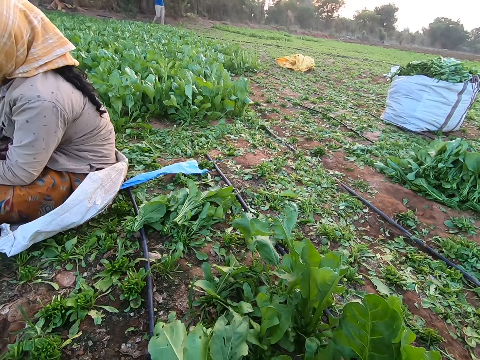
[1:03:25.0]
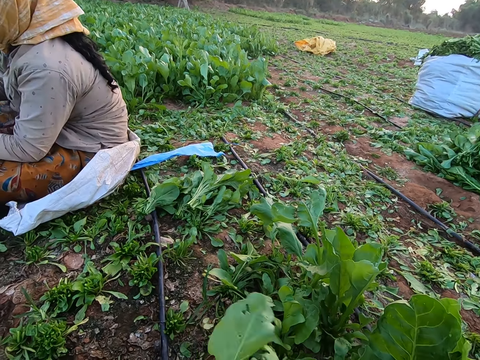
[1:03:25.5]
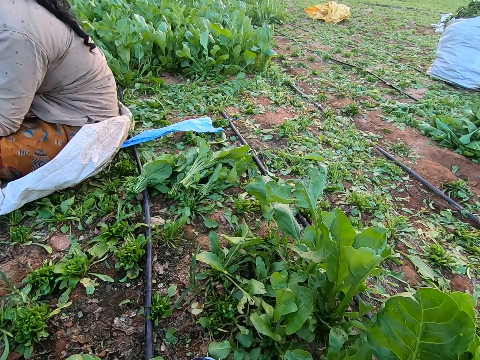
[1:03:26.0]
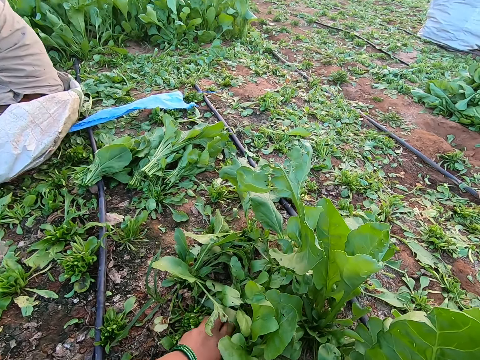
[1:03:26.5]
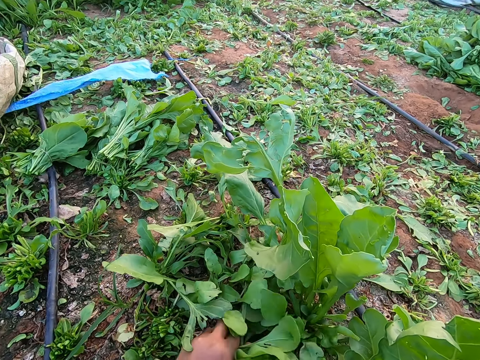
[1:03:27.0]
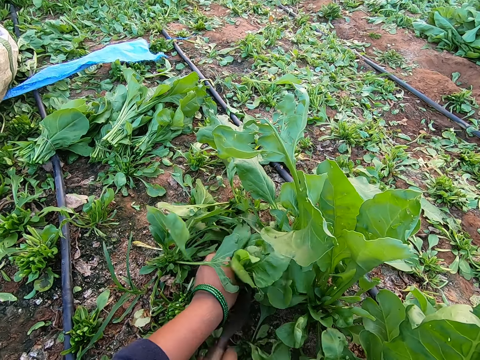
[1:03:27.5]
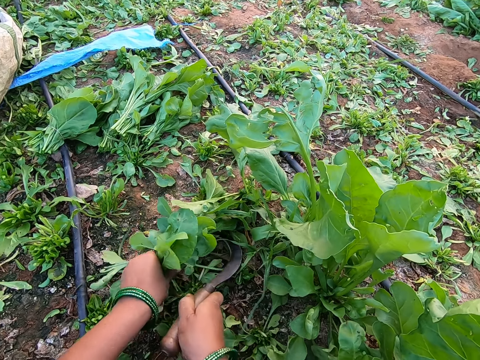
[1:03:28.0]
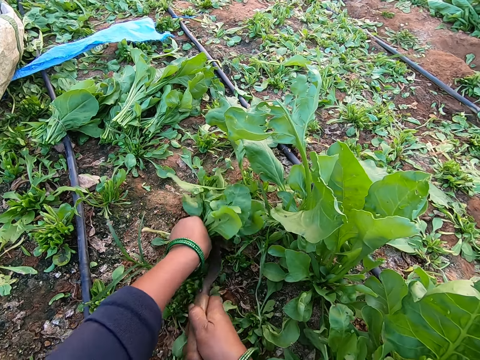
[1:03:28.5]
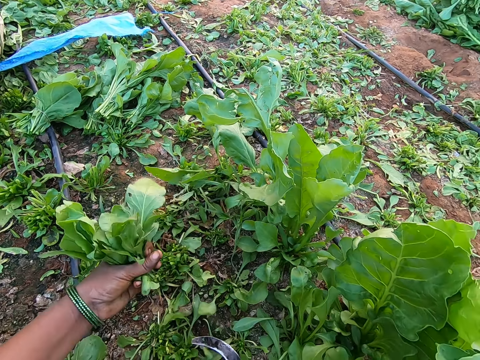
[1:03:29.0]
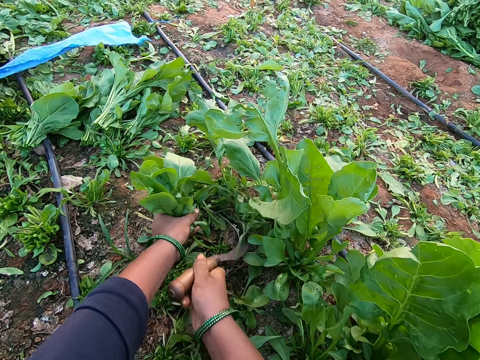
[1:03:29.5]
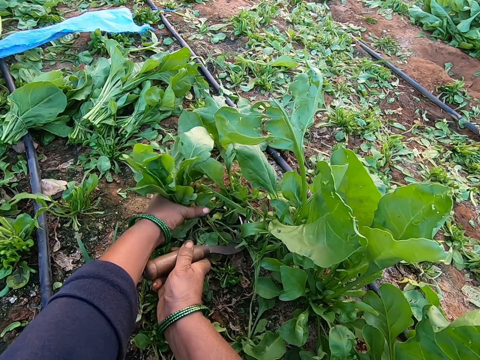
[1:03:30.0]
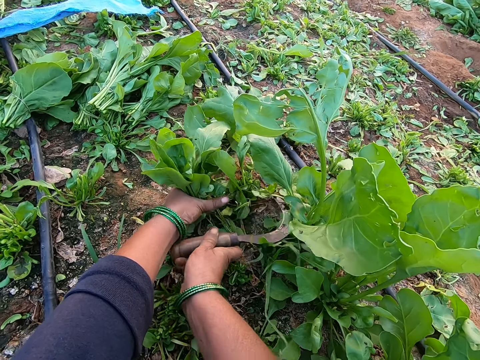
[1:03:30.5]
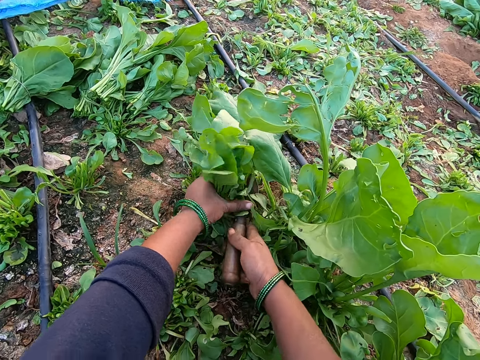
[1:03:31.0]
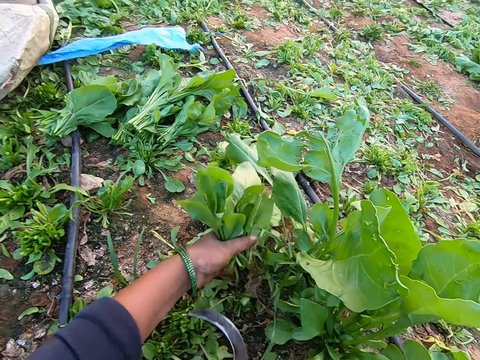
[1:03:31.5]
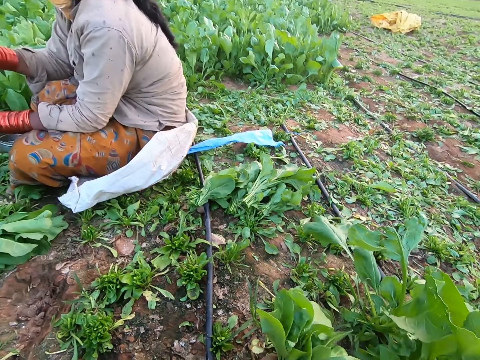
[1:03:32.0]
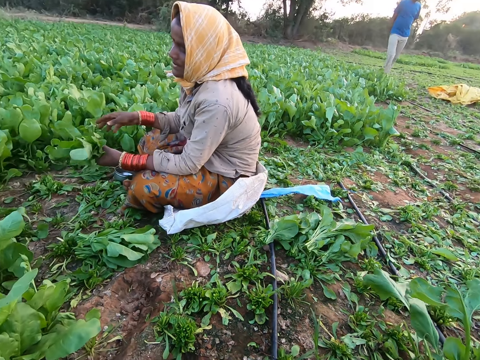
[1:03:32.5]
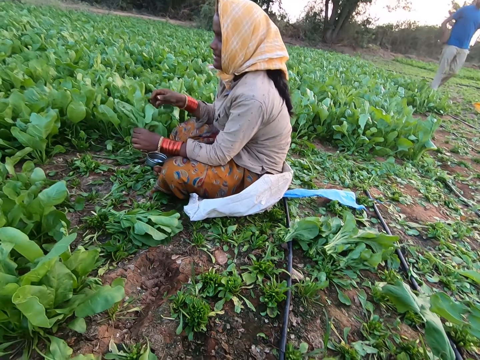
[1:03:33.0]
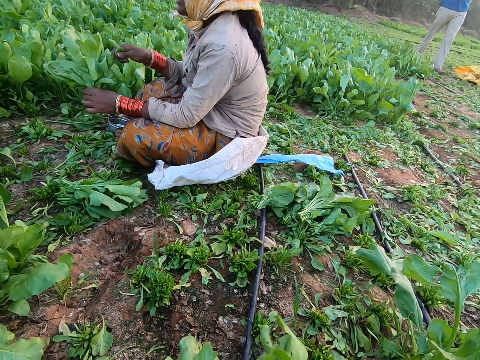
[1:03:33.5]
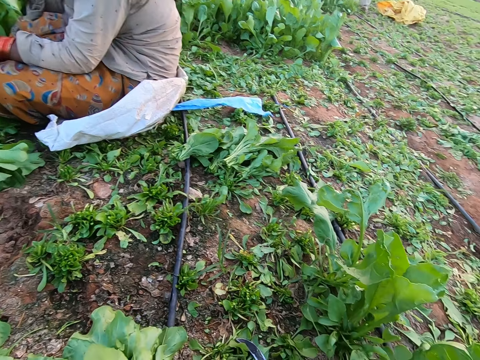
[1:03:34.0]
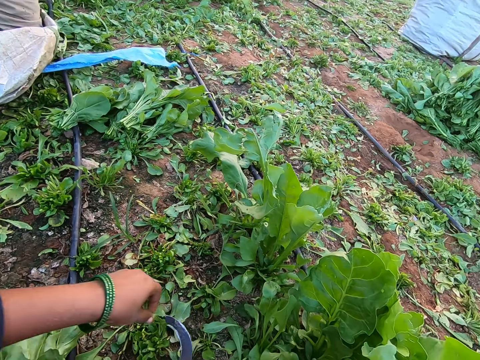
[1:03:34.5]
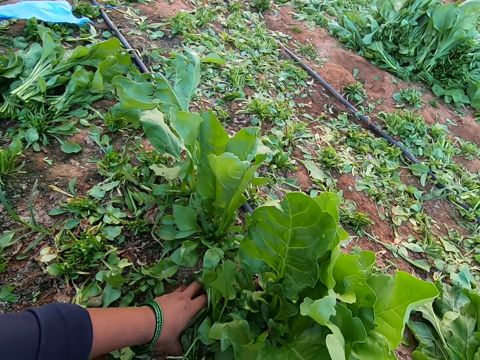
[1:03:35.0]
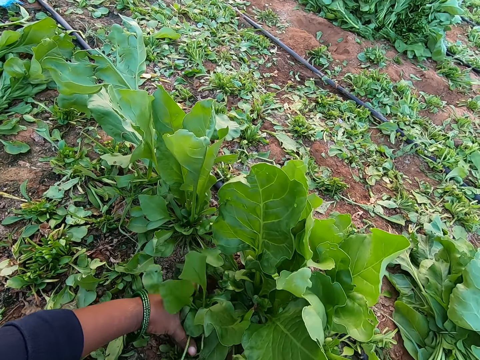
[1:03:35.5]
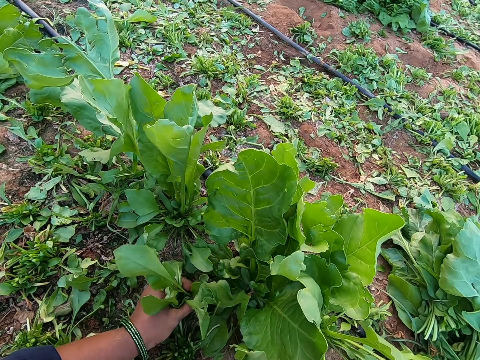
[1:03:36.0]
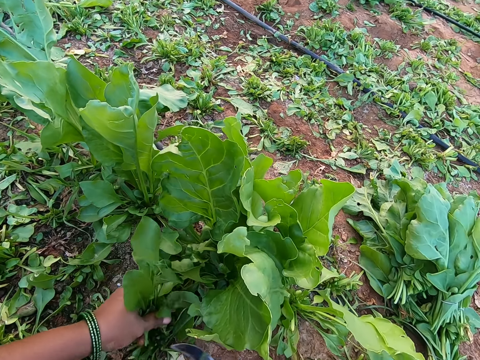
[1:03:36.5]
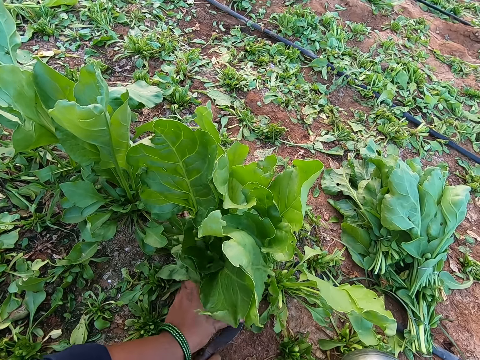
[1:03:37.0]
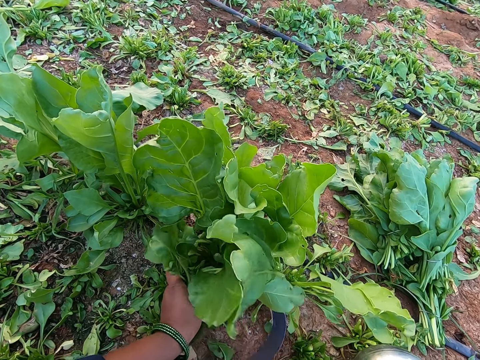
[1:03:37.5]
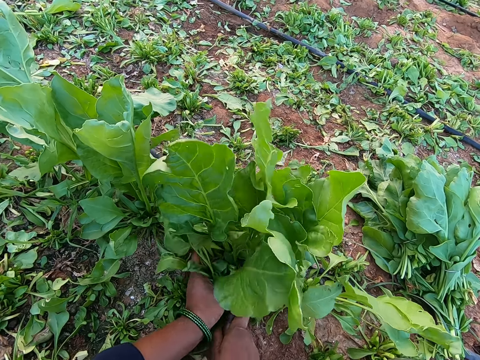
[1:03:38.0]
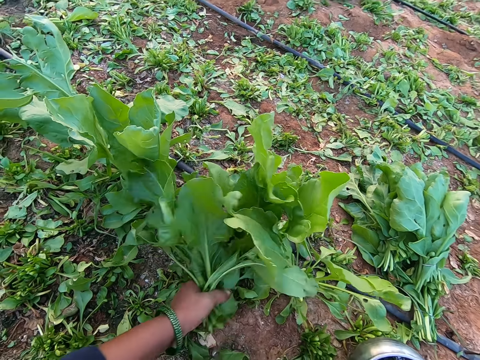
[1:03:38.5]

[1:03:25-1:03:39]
The camera wearer gives a woman plants. She holds a collard green on the ground with her left hand. She cuts the collard green with the sickle in her right hand. She interacts with the woman. The woman sorts collard green vegetables in her hands. The camera wearer gives the woman plants. She holds a collard green on the ground with her left hand. She cuts the collard green with the sickle in her right hand.

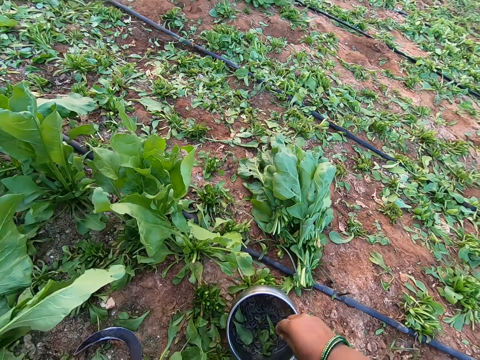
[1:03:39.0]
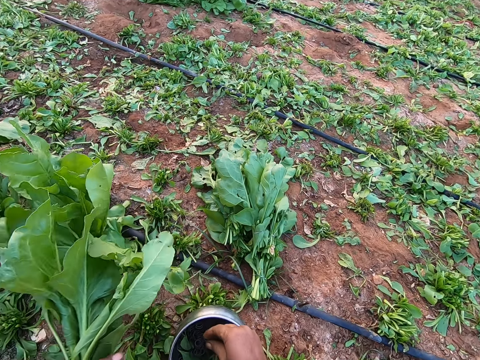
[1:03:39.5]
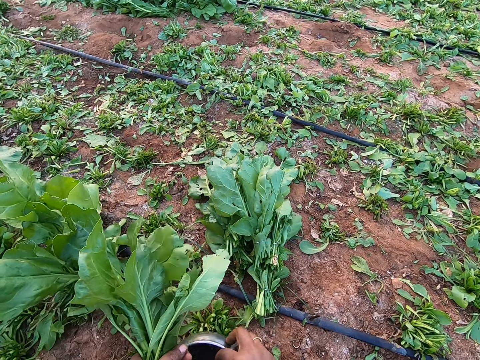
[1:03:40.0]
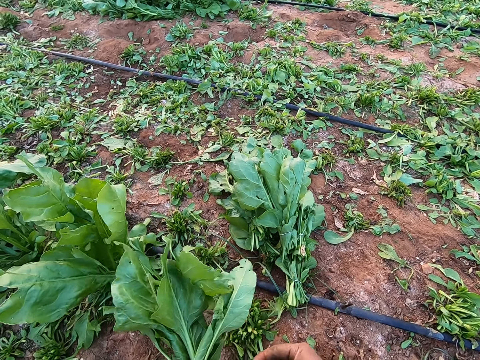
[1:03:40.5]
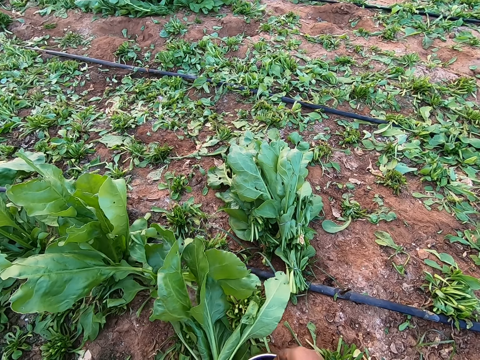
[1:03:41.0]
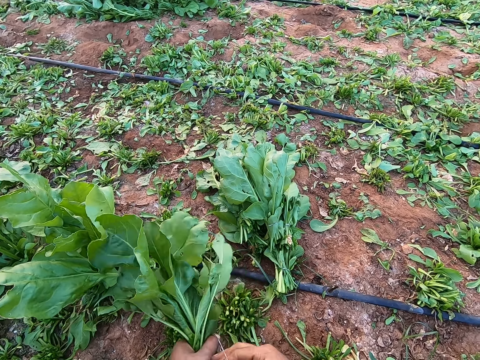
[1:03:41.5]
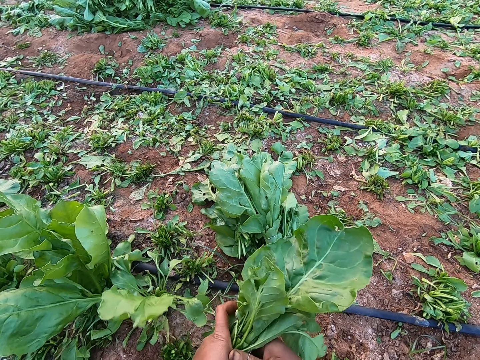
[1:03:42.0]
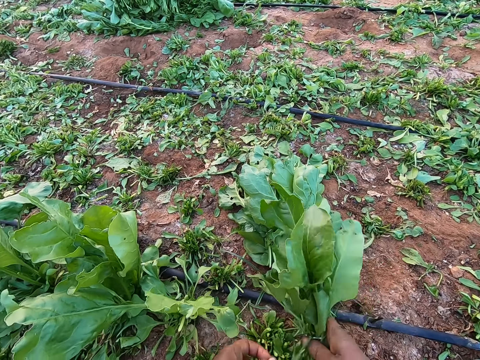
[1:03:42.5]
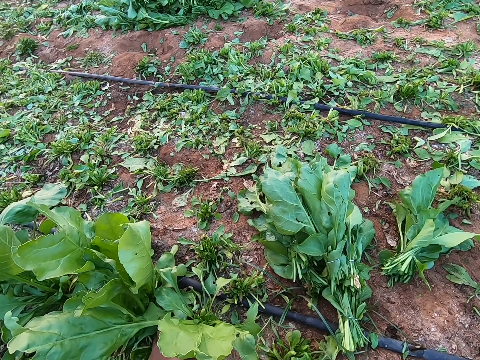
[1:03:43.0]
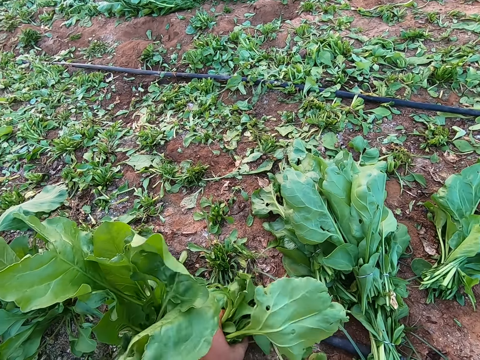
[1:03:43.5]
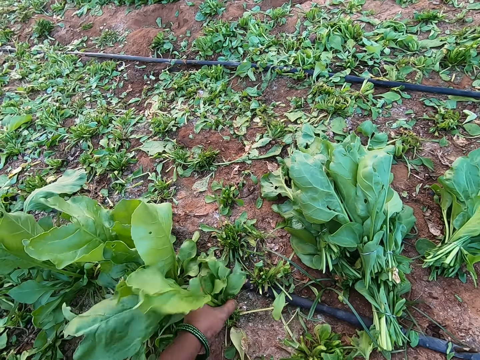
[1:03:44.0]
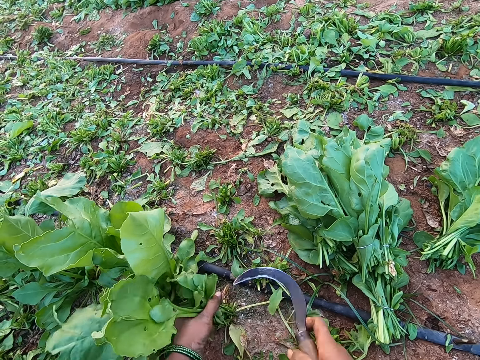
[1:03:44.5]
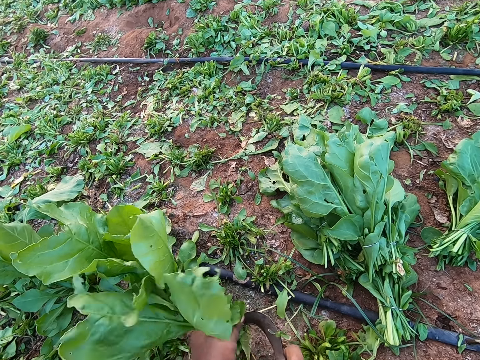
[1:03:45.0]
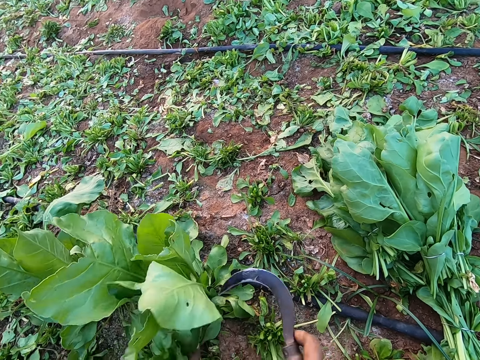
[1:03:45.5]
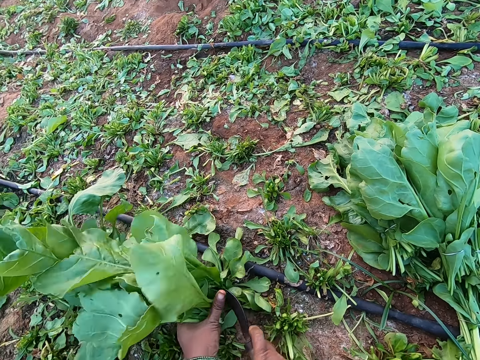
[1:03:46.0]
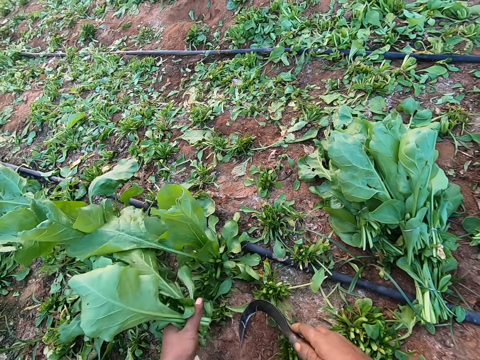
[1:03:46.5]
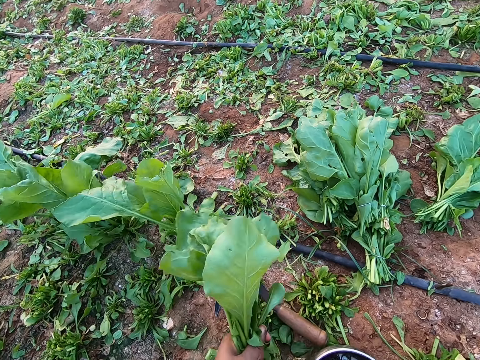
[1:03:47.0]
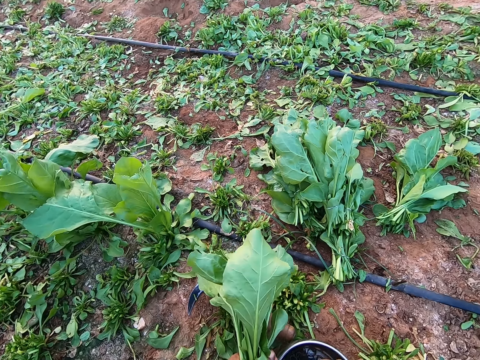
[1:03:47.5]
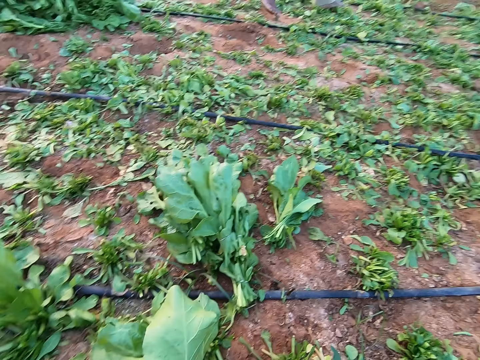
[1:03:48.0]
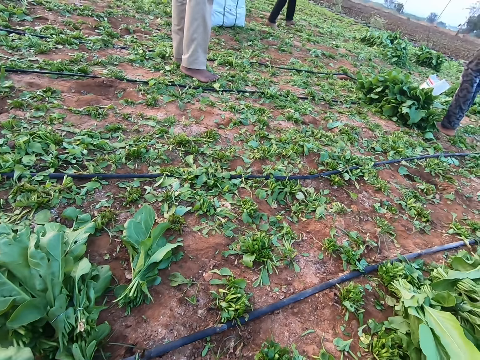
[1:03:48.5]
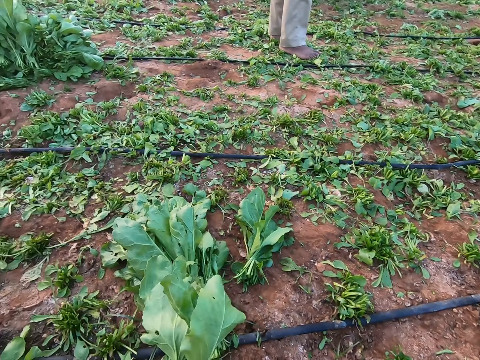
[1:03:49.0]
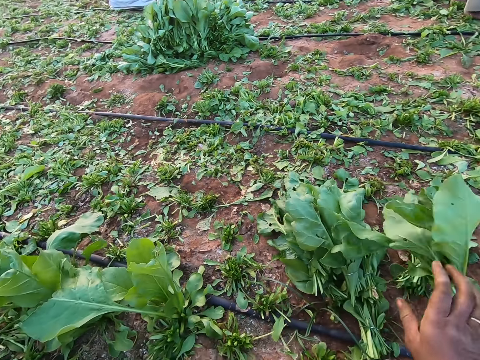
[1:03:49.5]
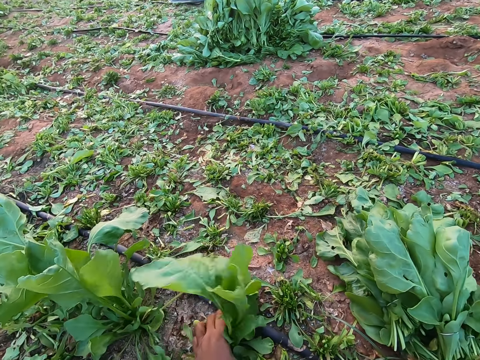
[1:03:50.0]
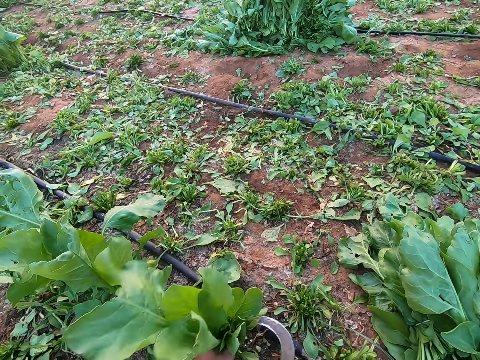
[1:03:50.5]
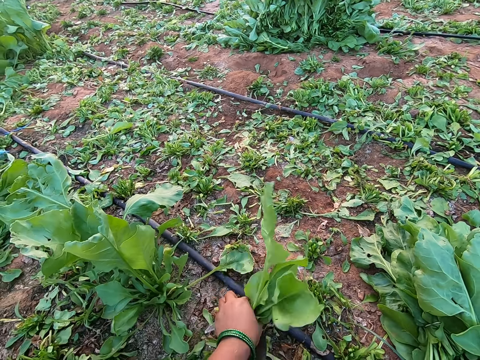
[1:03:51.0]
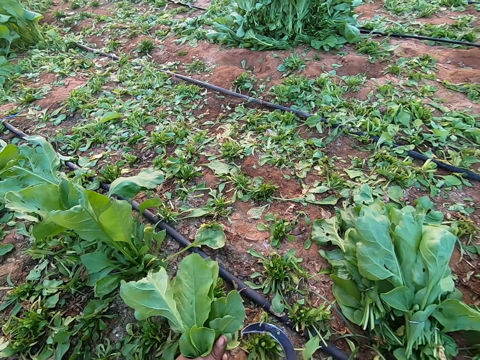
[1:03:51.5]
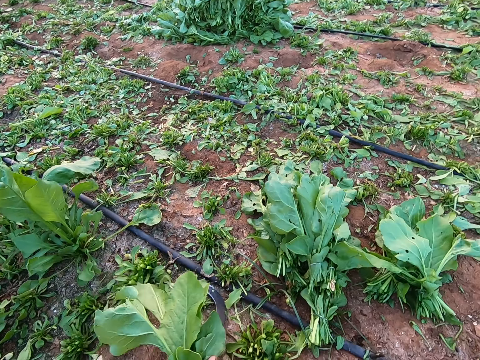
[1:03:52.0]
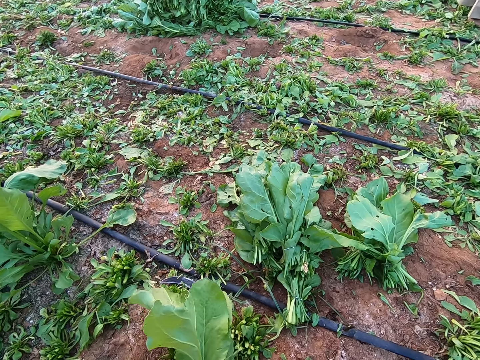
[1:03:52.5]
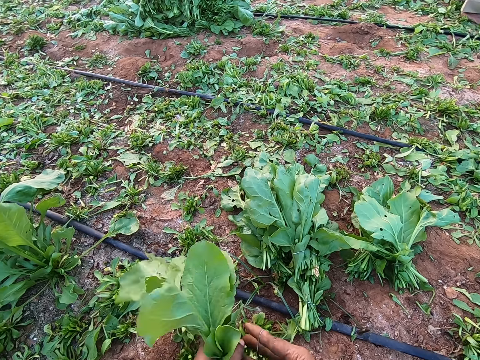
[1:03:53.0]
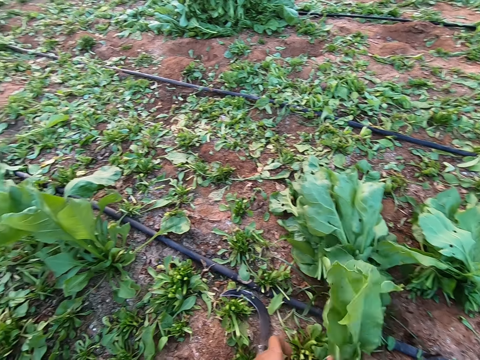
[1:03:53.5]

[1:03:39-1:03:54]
The camera wearer picks a rubber in the stainless bowl on the ground with her right hand. She gives a girl plants. She holds the rubber with both hands. She tightens the collard green with the rubber in both hands. She throws the collard green on the ground with her right hand. She holds a collard green on the ground with her left hand. She cuts the collard green with the sickle in her right hand. She picks the rubber in the stainless bowl on the ground with her right hand. She interacts with a man. The camera wearer gives the girl plants. She throws the collard green on the ground with her right hand. She holds a collard green on the ground with her left hand. She cuts the collard green with the sickle in her right hand. She tightens the collard green with the rubber in both hands.
